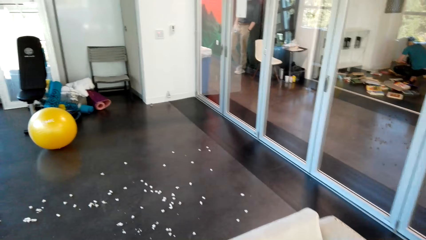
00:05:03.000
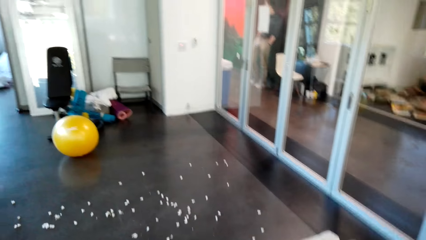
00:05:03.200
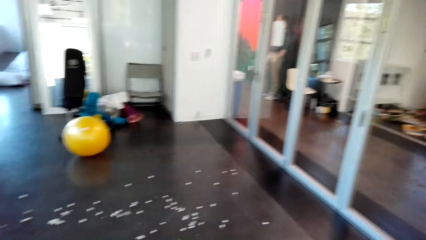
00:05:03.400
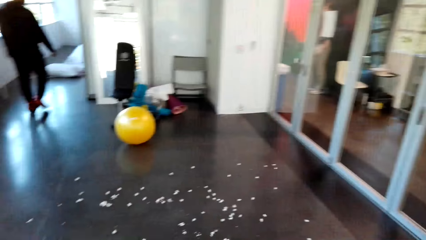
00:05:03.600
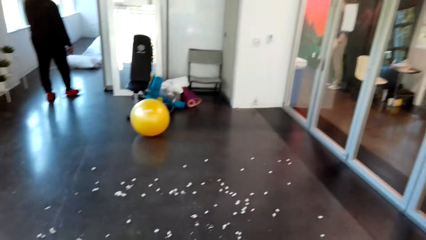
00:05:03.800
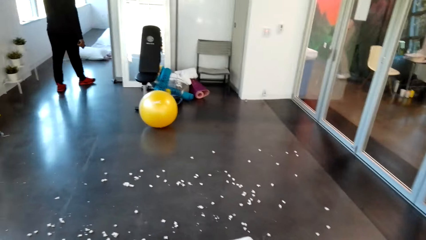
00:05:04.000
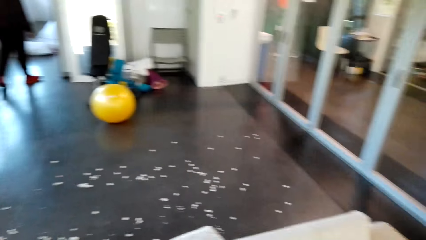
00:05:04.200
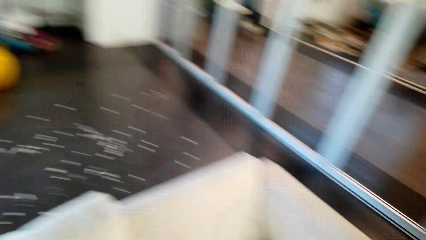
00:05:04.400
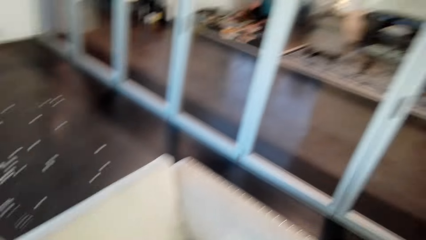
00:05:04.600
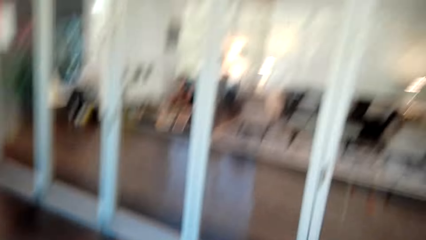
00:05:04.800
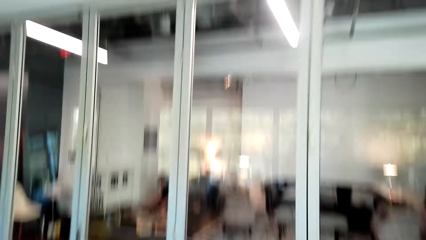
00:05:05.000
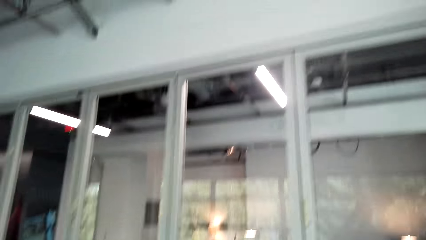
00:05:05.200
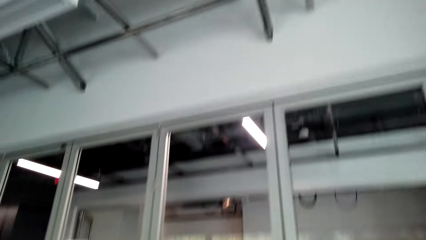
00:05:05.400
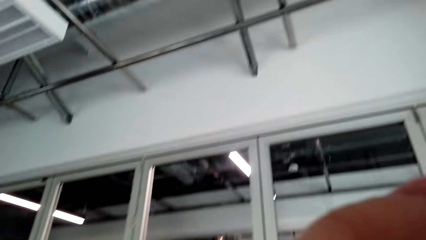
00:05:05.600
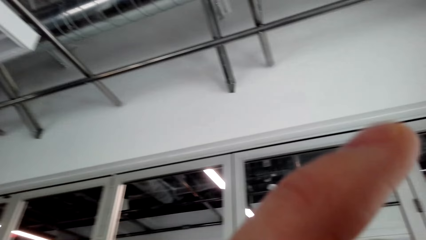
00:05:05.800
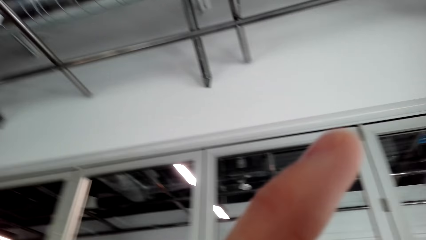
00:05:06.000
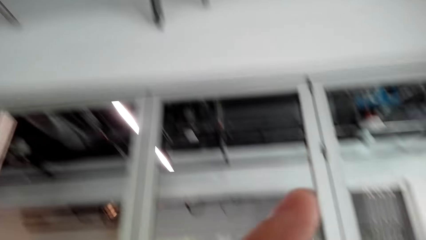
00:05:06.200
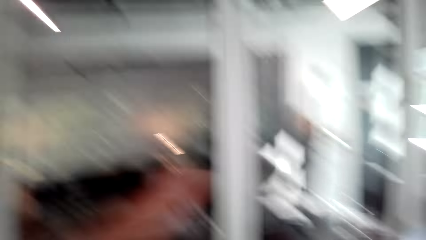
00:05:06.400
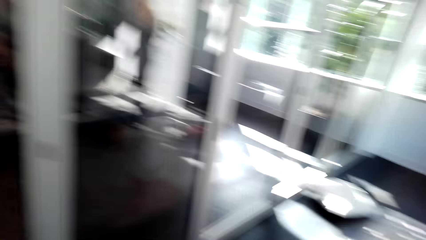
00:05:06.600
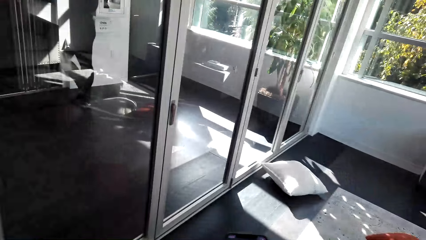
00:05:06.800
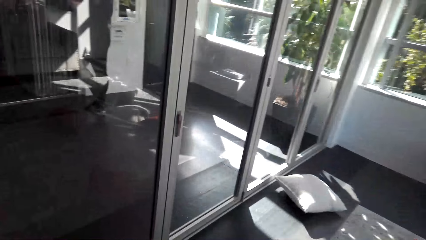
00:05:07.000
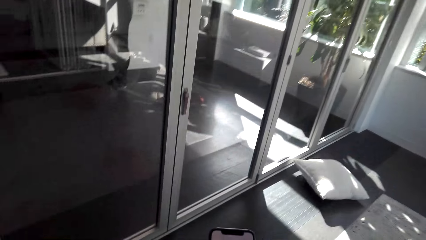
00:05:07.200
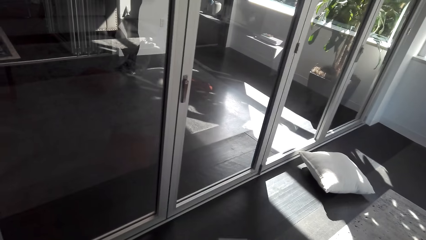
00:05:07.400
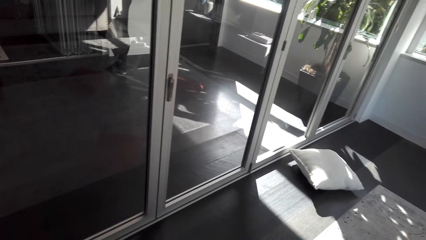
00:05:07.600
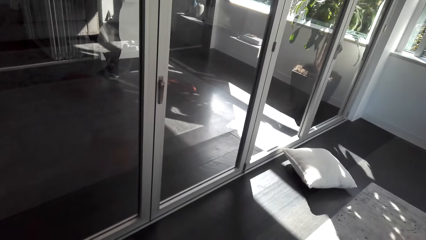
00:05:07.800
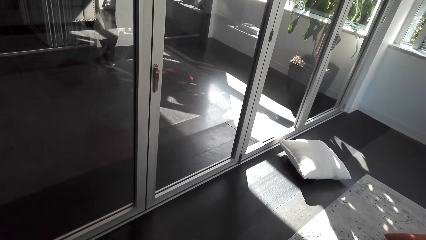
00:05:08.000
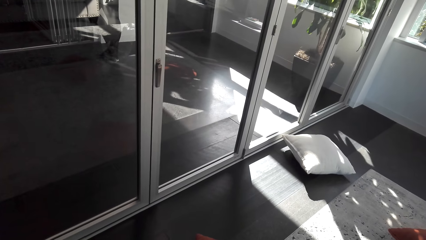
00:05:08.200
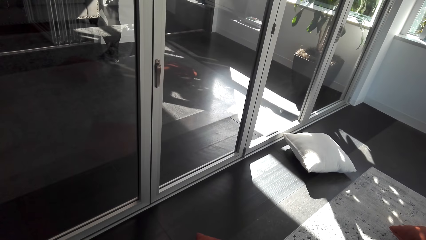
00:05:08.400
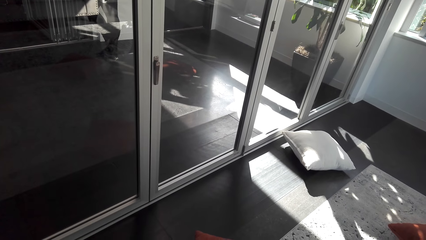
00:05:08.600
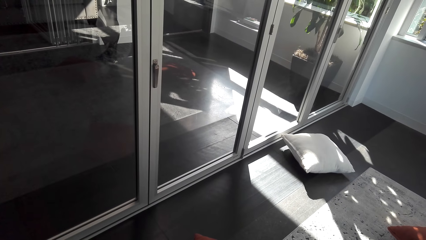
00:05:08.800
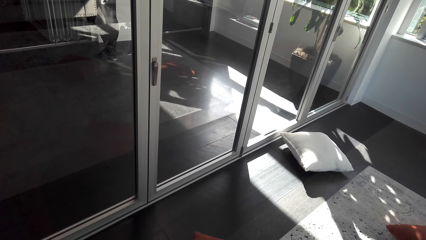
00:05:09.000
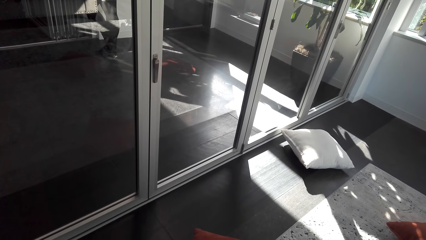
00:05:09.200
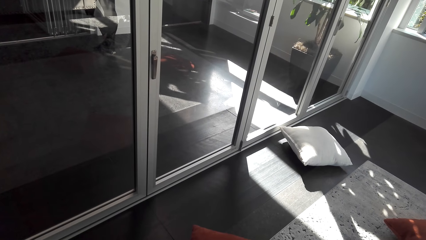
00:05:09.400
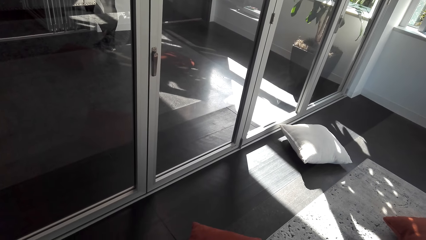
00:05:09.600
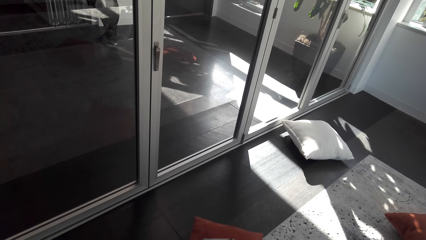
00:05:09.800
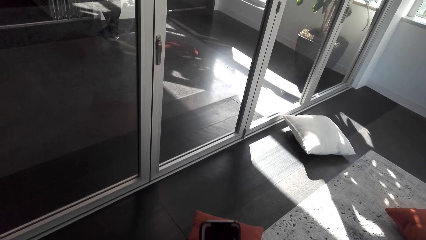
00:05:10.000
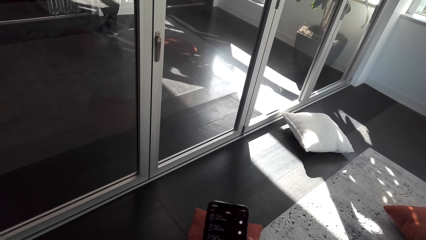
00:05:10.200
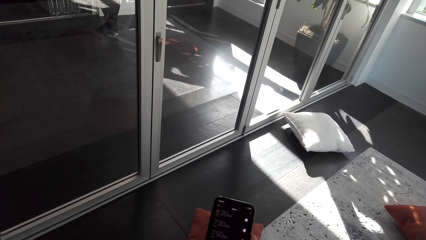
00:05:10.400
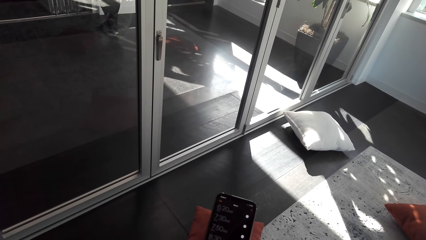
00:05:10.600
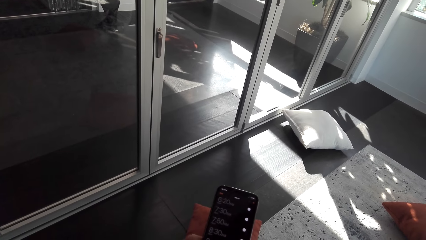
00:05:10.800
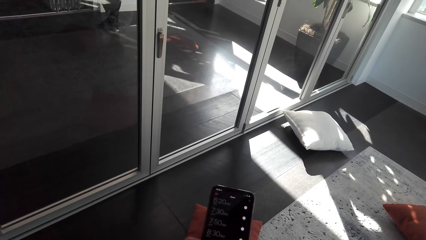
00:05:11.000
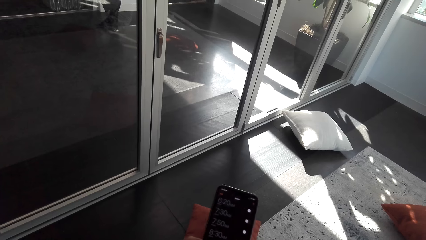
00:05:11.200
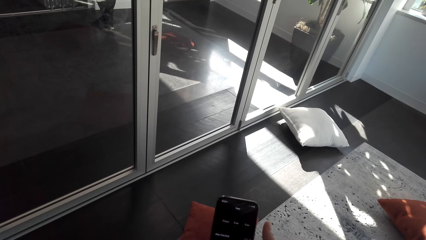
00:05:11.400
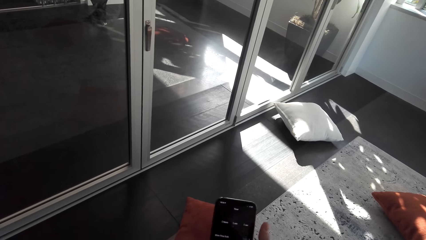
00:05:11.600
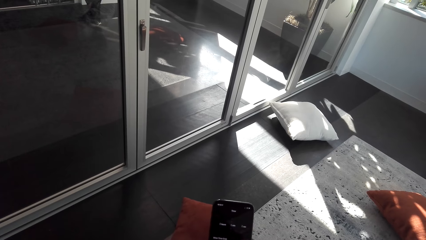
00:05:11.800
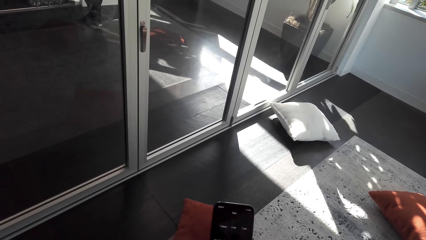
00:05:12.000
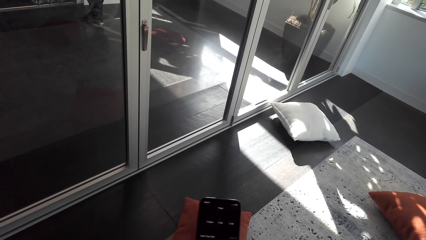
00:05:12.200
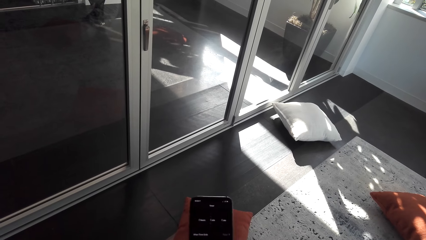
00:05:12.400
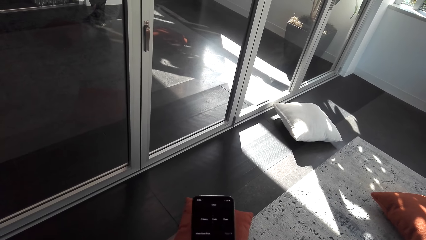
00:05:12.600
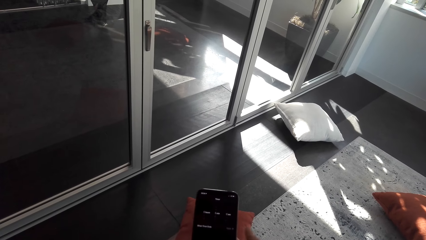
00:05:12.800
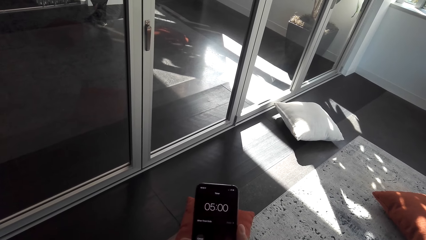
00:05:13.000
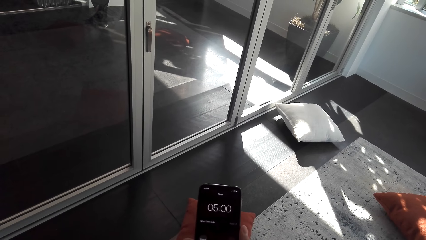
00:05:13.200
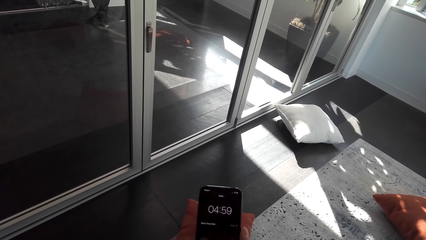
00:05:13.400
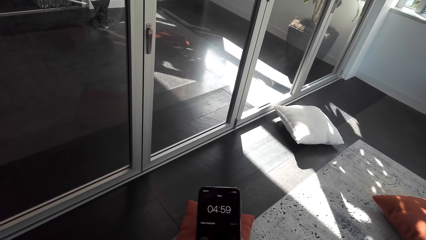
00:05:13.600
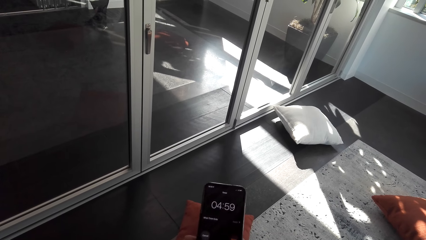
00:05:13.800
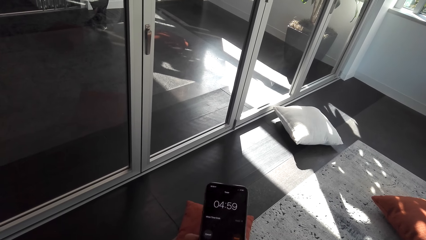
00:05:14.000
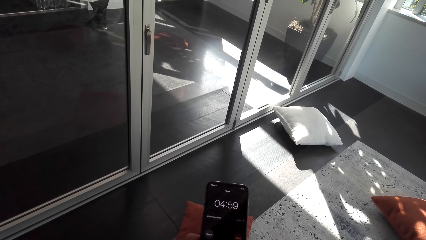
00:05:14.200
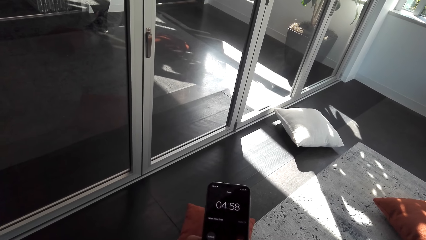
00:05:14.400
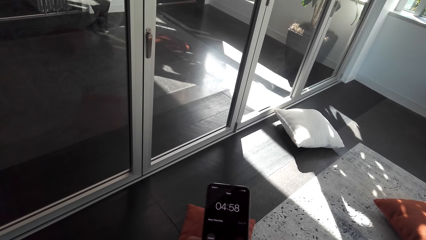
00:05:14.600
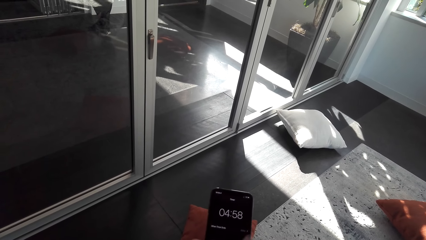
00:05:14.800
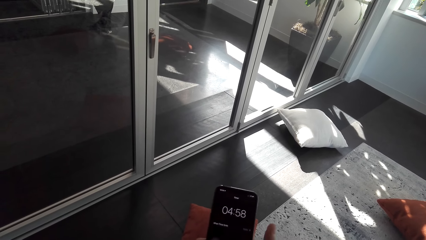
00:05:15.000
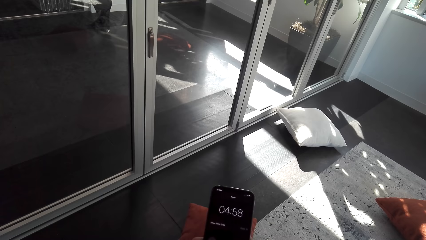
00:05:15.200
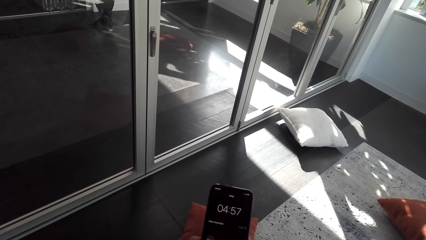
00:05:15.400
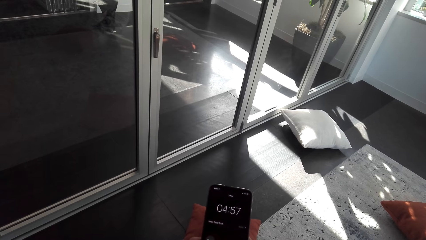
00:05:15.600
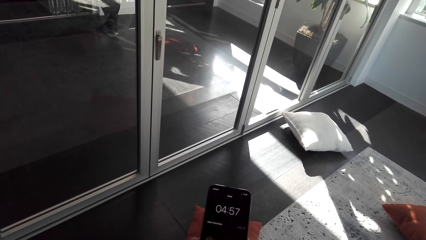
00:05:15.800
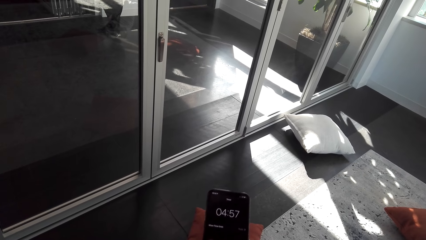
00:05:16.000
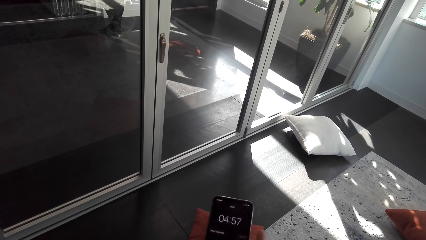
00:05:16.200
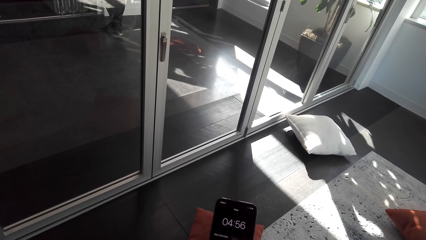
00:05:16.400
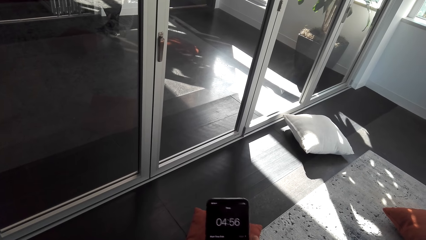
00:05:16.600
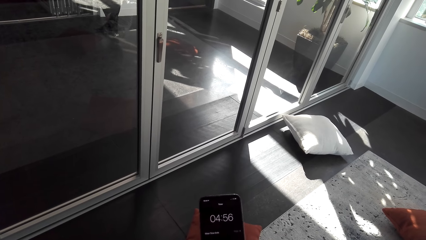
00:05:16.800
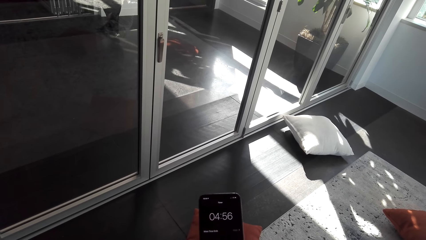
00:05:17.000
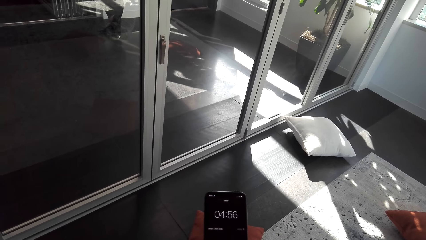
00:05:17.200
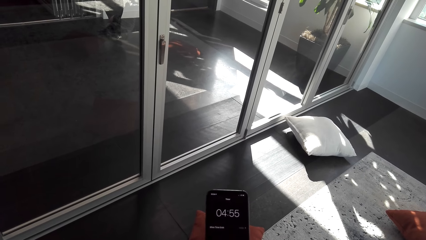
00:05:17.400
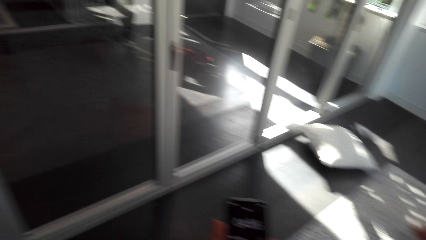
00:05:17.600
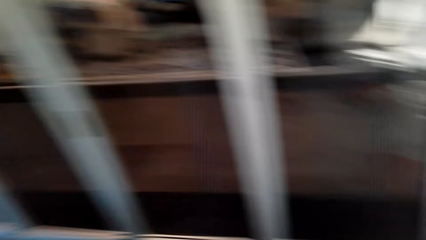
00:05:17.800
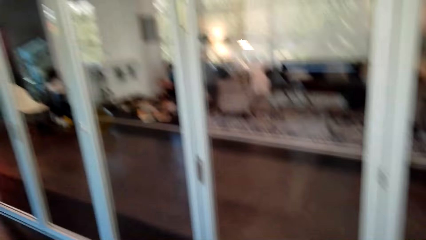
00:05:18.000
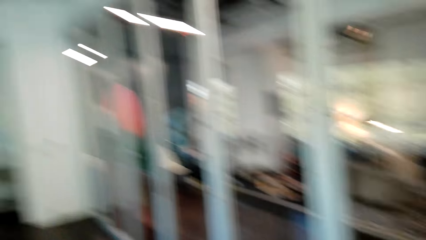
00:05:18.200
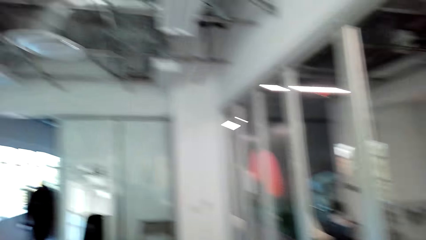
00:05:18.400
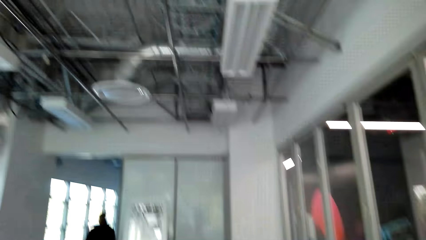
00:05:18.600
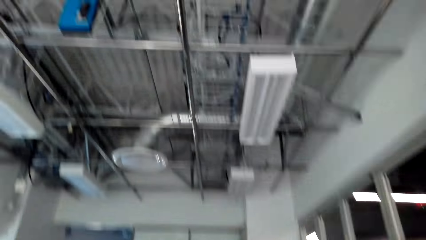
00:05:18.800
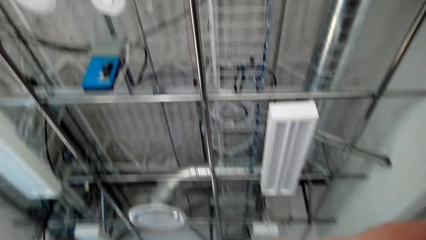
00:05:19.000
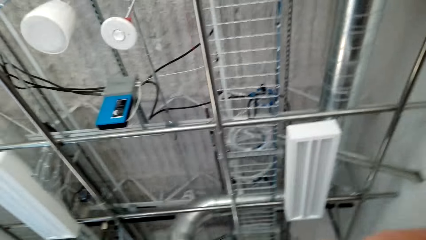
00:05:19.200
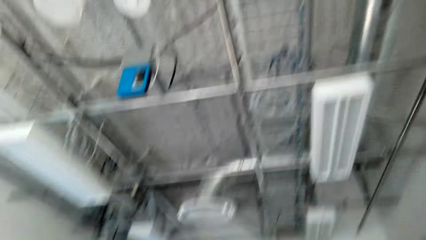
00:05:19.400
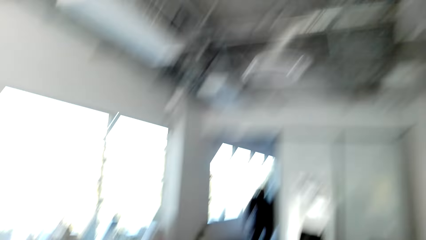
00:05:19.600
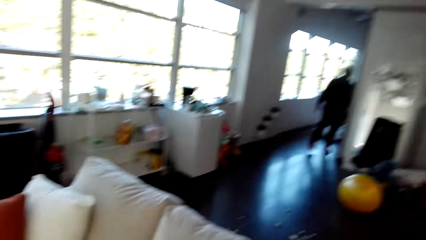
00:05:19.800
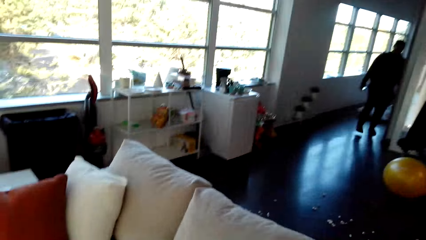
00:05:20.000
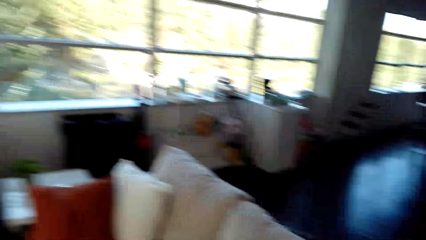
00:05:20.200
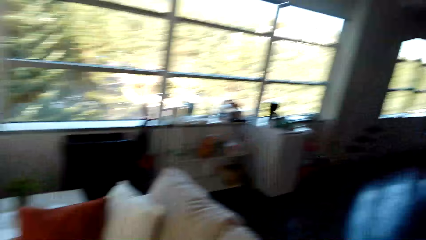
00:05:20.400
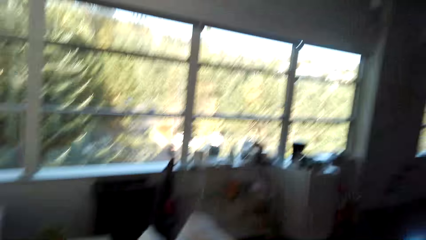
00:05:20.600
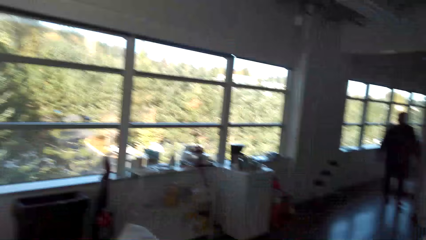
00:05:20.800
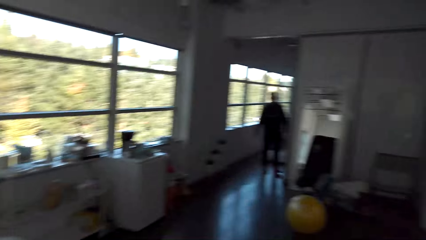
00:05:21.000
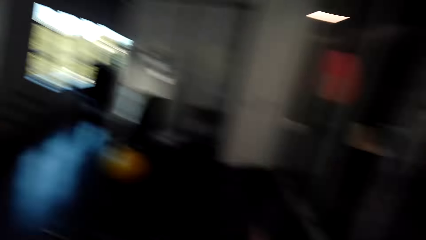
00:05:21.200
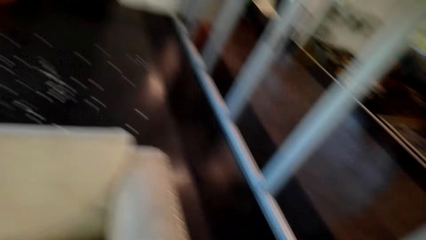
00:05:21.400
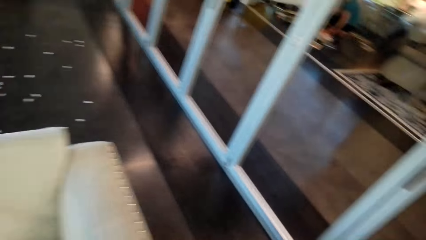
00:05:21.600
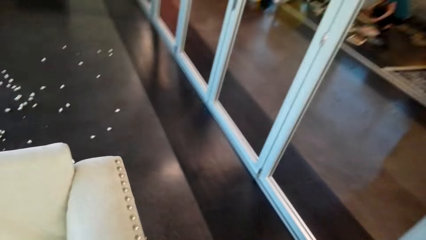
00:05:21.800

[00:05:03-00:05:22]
The camera wearer operates a phone. They look around the house.
